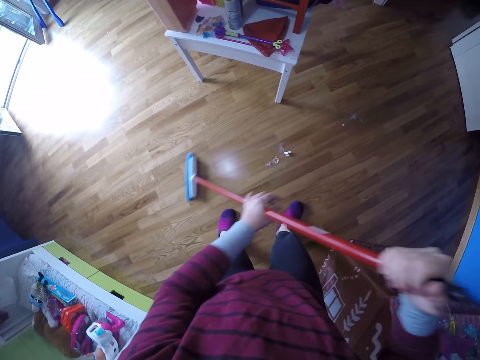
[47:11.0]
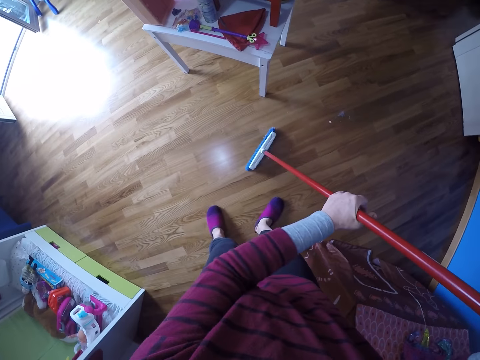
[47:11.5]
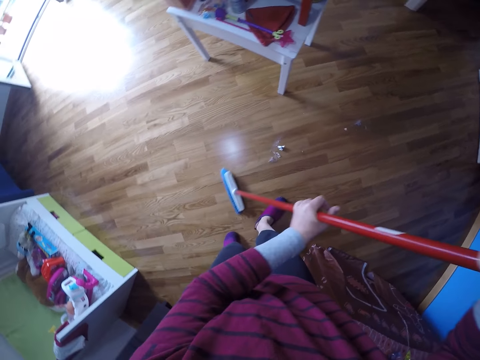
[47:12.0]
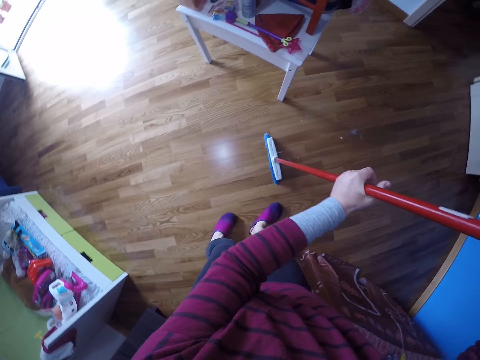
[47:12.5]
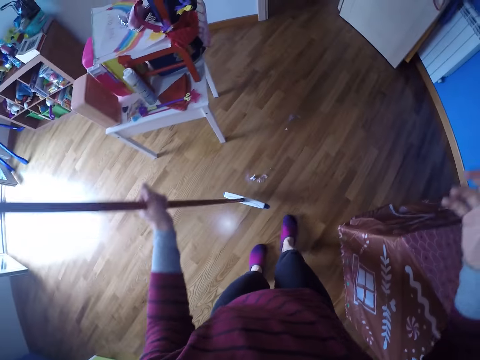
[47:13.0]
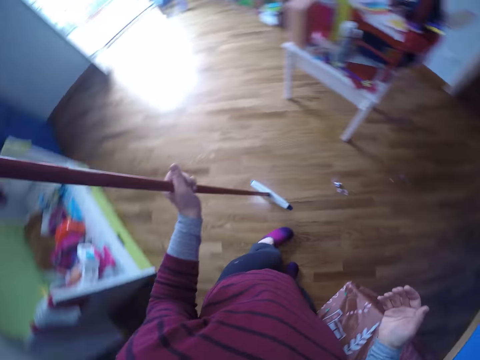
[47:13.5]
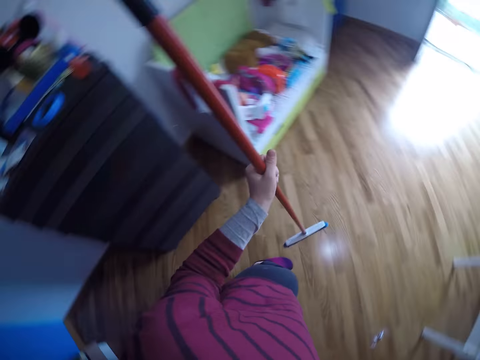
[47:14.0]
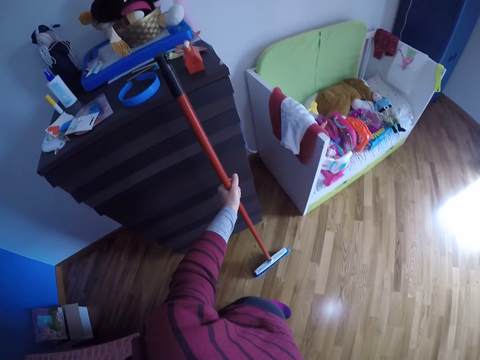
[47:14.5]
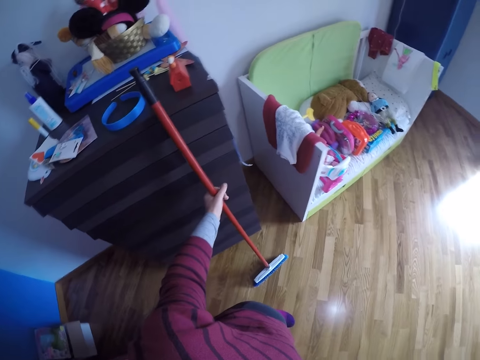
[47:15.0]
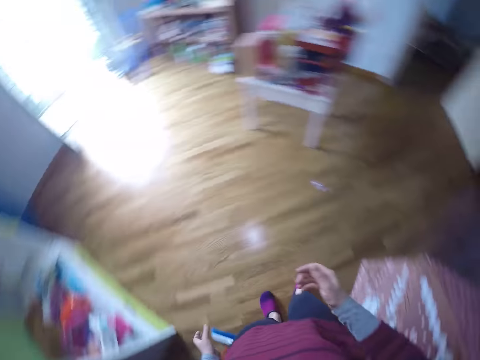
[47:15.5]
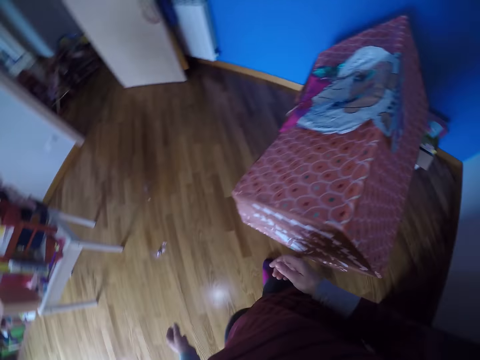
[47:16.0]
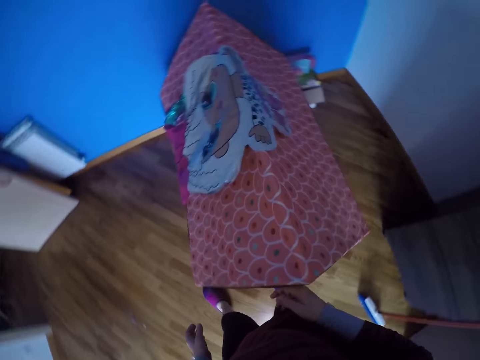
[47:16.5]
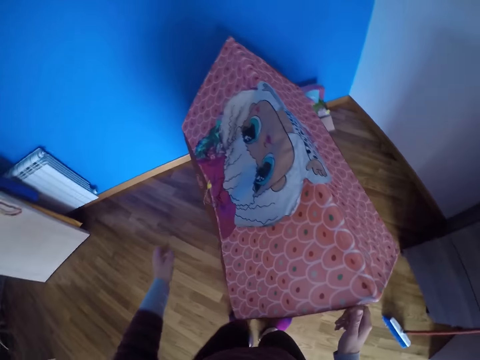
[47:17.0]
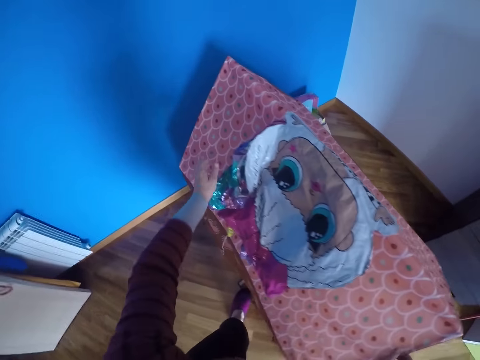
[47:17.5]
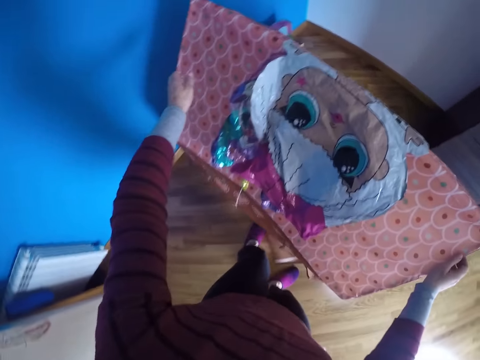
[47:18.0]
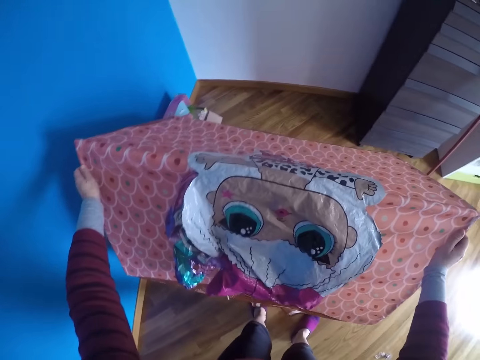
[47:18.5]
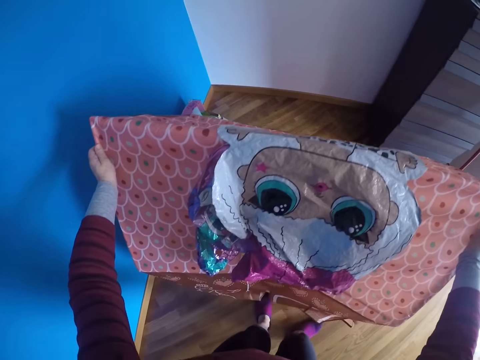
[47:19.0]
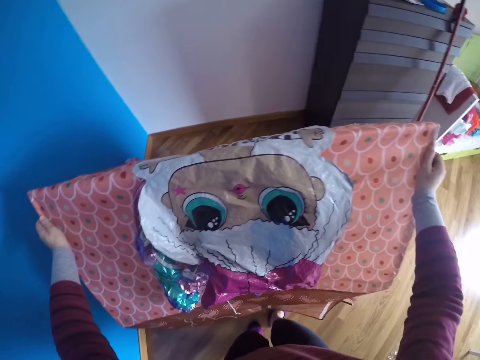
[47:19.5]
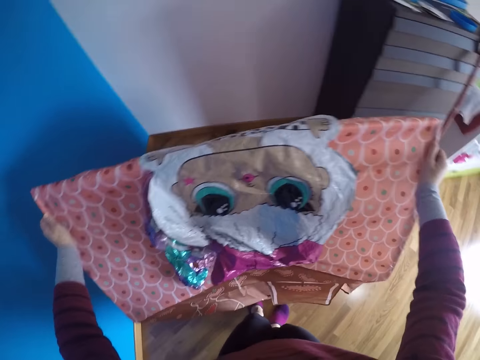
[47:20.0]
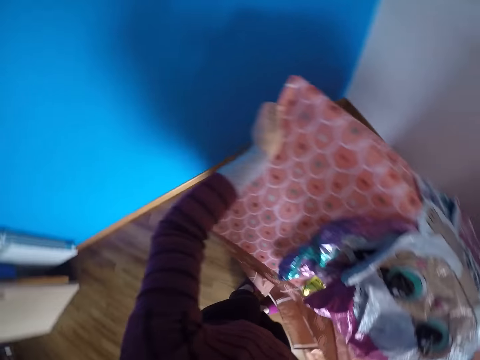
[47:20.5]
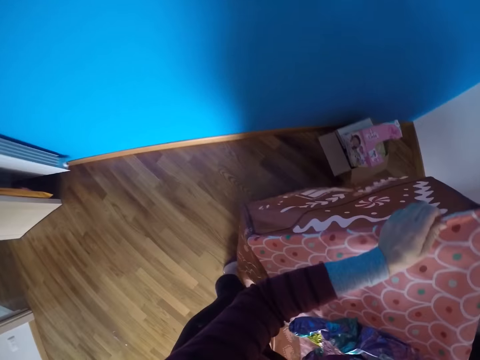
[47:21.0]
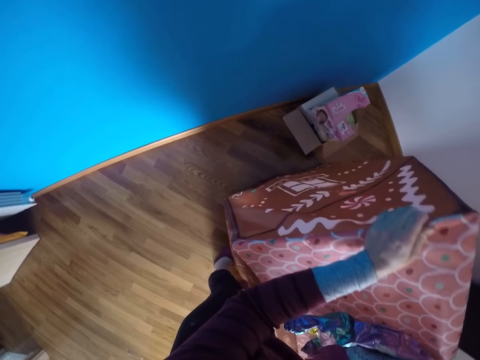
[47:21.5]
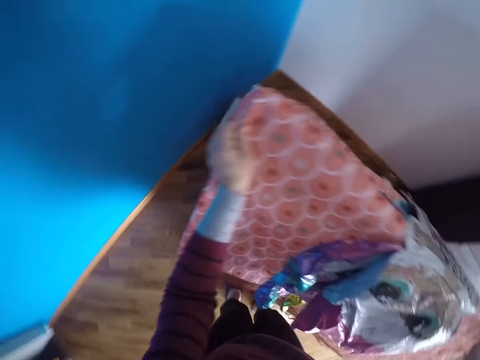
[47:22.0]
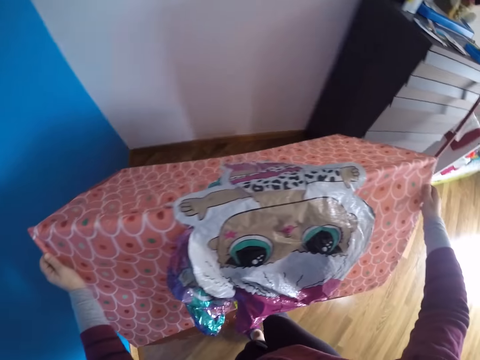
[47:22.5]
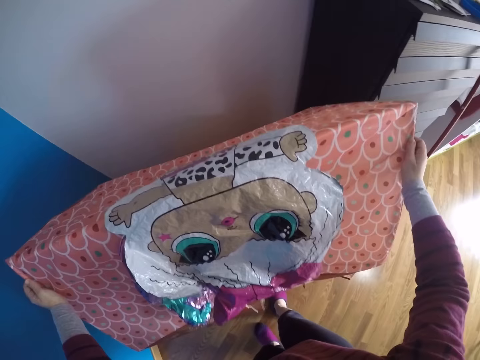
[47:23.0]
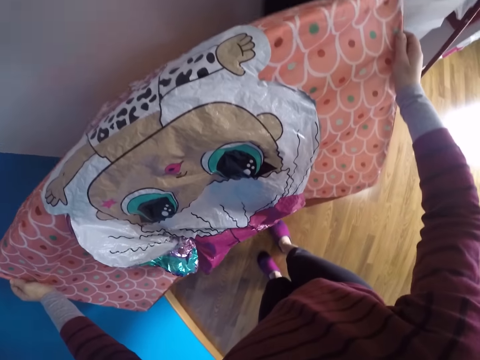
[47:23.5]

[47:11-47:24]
The camera wearer leans the floor brush or long handled broom against the drawer with her left hand. She looks around, turns around and walks around. She moves a mini-tent or house structure to the corner with both hands. She lowers the house structure. She looks around.

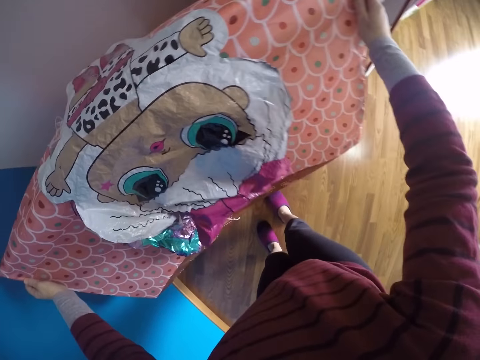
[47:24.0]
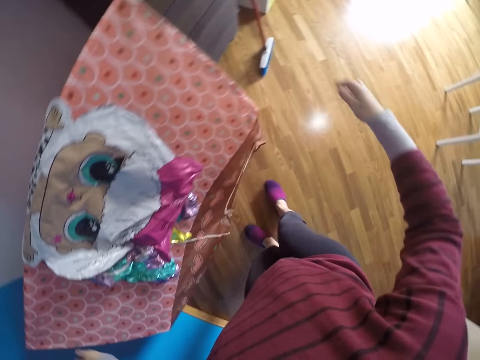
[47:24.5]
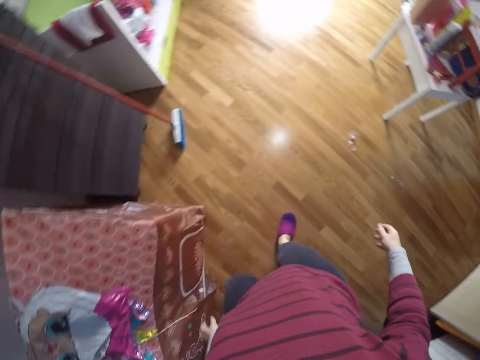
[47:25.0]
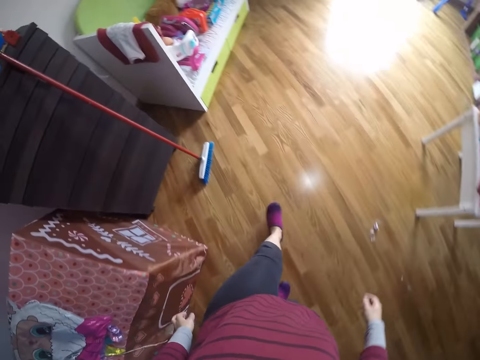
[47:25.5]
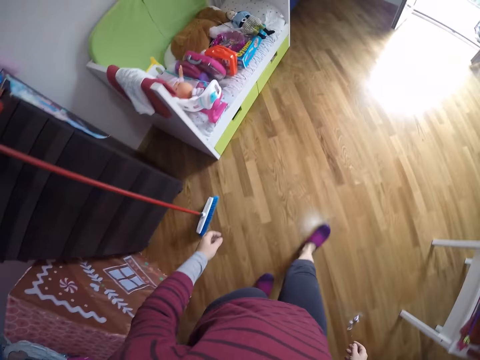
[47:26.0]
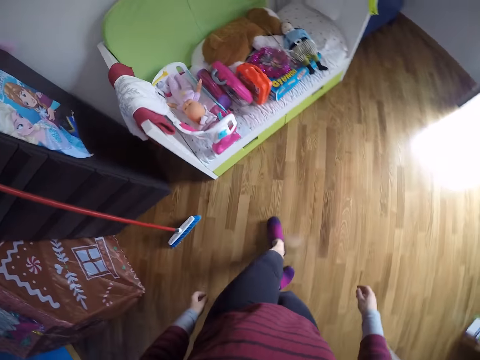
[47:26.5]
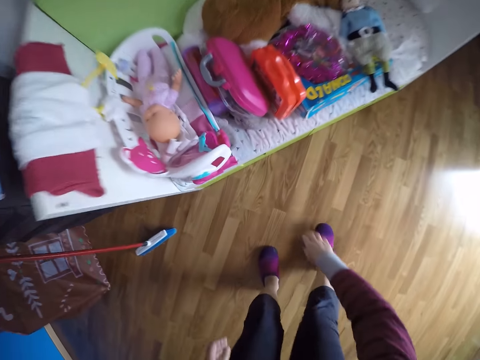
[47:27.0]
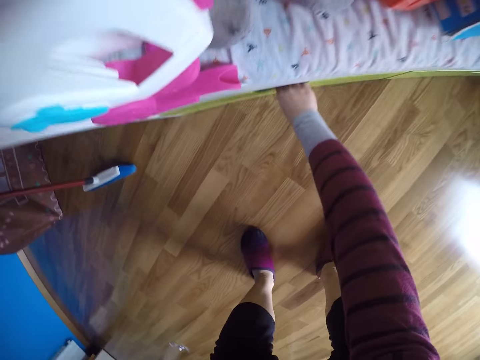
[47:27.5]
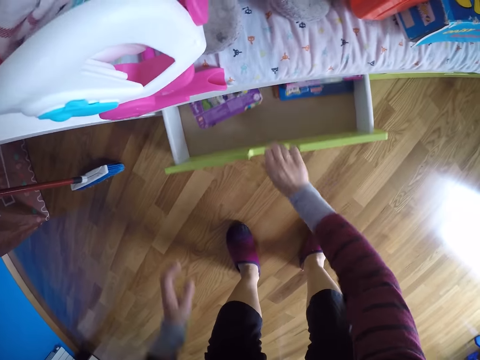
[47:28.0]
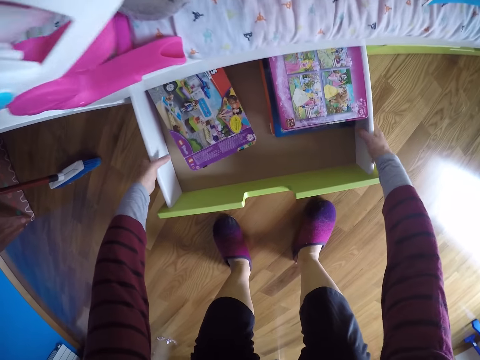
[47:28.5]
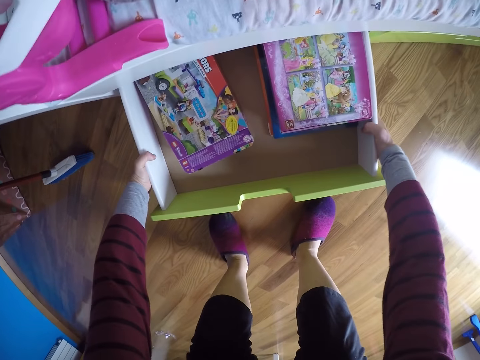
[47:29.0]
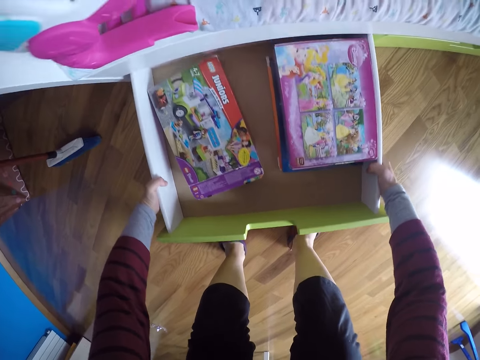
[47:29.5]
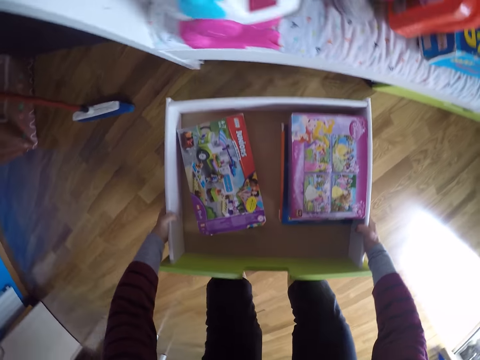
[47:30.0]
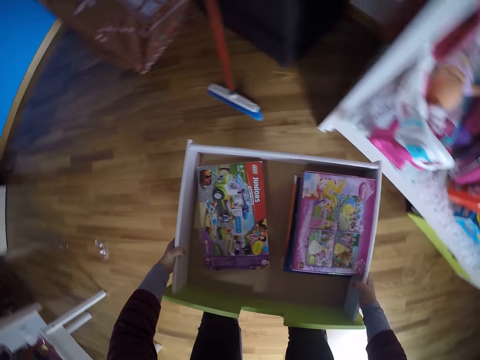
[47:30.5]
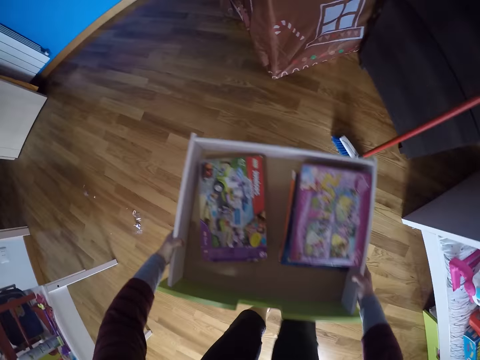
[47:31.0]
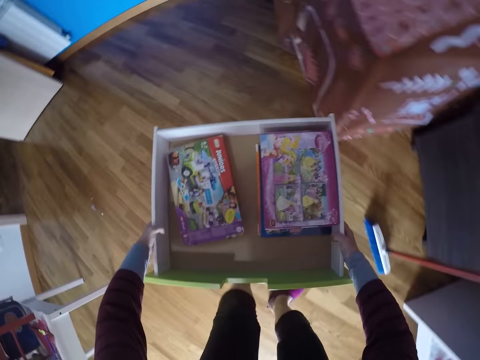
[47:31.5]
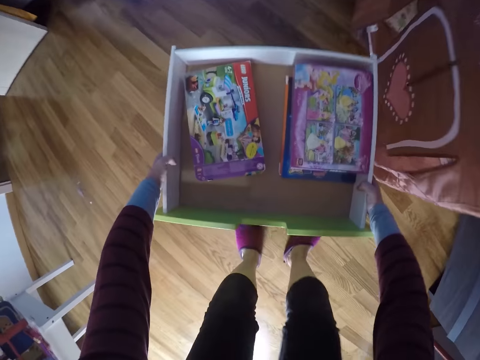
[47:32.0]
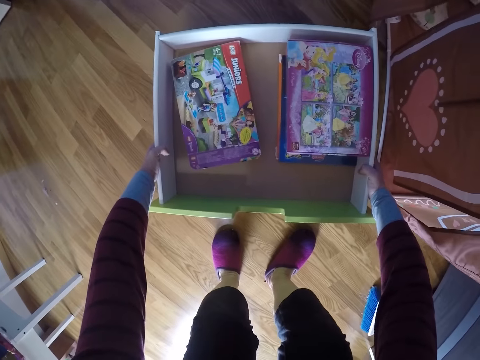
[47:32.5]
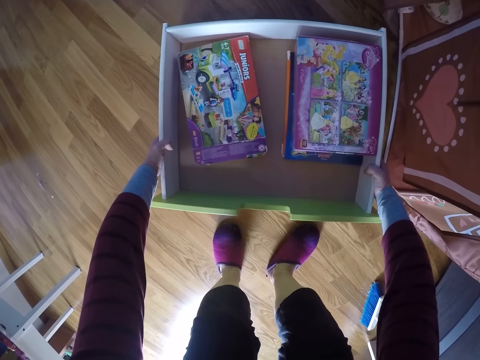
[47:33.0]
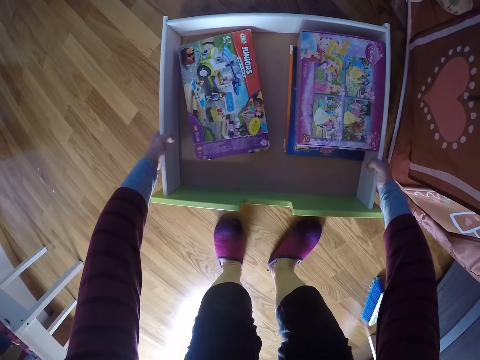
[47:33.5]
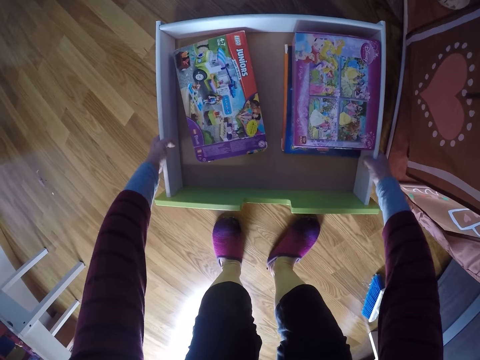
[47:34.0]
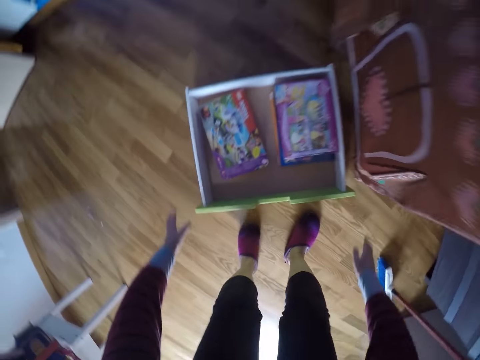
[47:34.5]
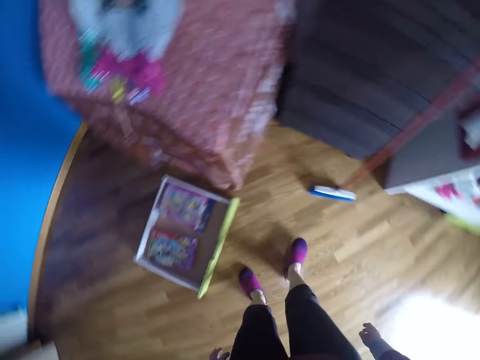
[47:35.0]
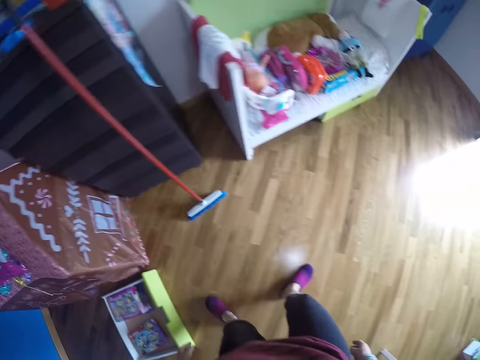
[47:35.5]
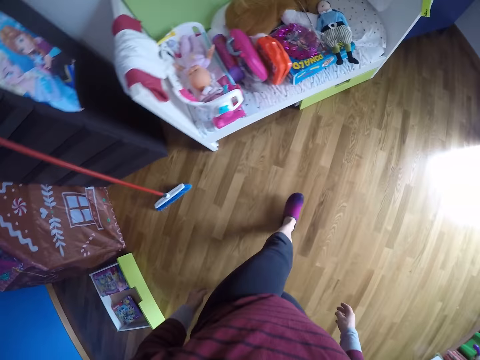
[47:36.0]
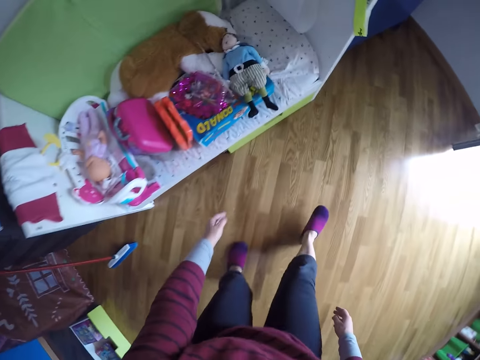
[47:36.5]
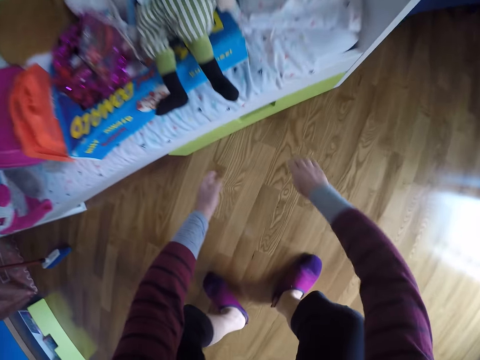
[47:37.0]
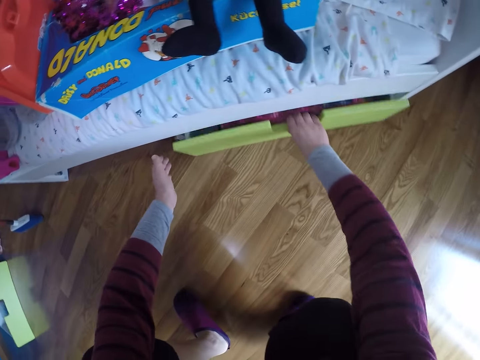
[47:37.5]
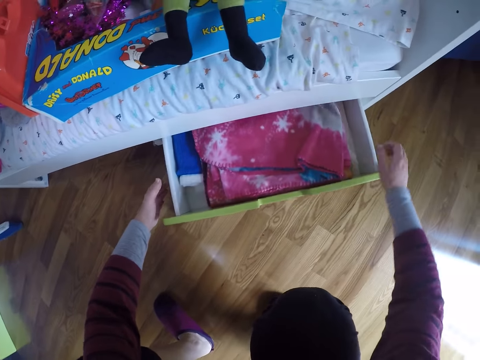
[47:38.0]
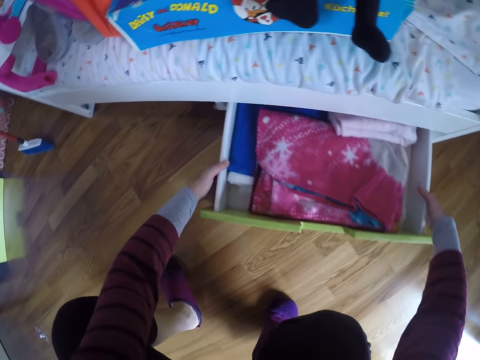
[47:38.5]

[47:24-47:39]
The camera wearer walks around. She pulls out a drawer compartment from another drawer with her right hand. She bends downwards. She carries the drawer compartment with both hands. She turns around and walks around. She drops the drawer compartment on the floor of the room with both hands. She turns around, walks around and squats. She pulls out another drawer compartment from the drawer with her right hand. She carries the drawer compartment with both hands.
